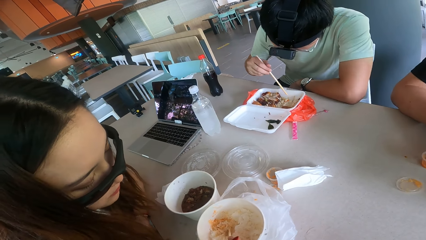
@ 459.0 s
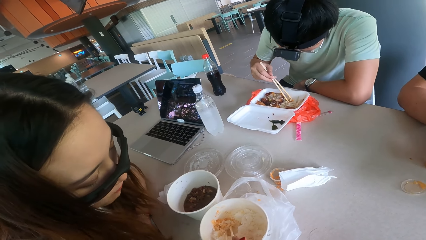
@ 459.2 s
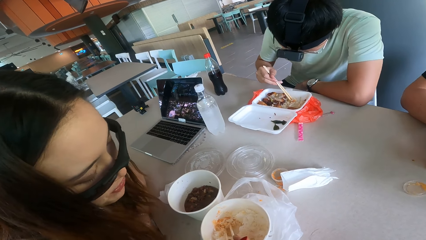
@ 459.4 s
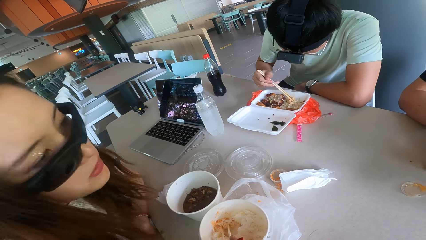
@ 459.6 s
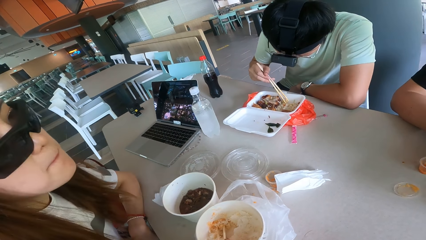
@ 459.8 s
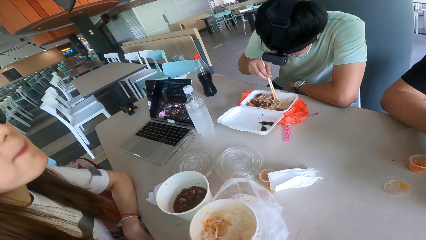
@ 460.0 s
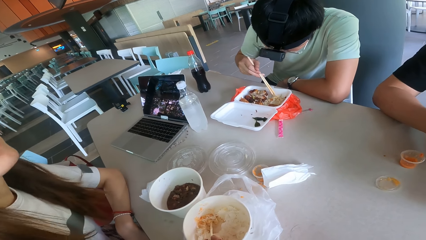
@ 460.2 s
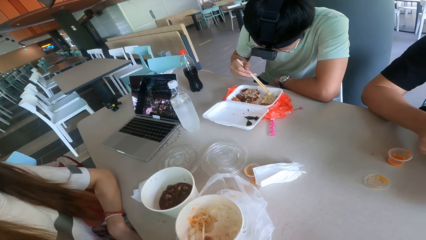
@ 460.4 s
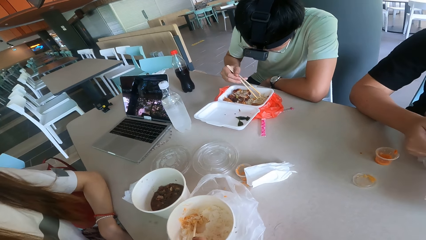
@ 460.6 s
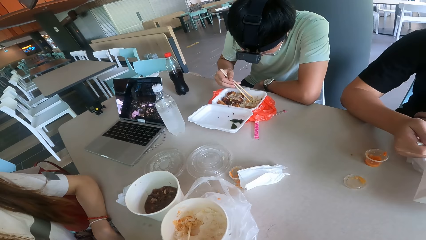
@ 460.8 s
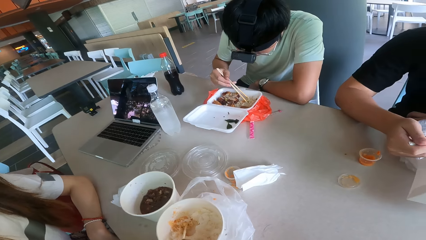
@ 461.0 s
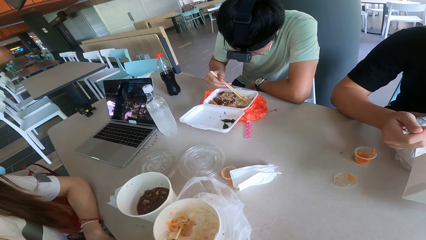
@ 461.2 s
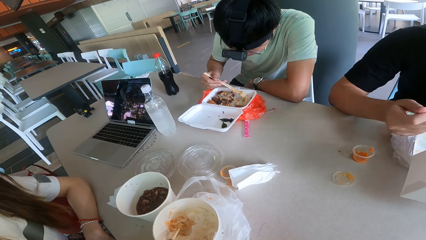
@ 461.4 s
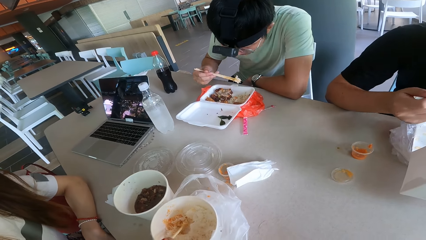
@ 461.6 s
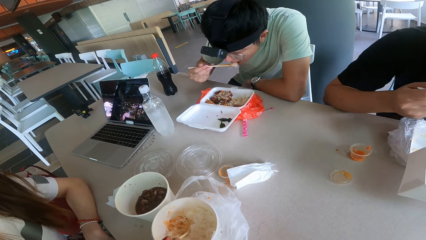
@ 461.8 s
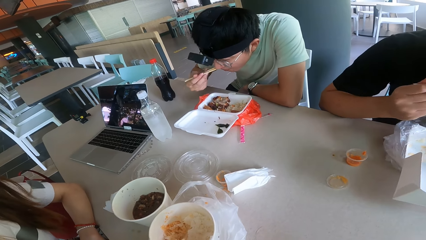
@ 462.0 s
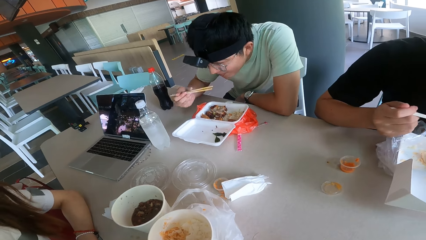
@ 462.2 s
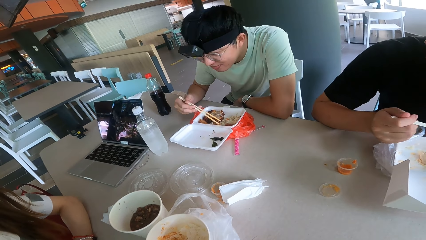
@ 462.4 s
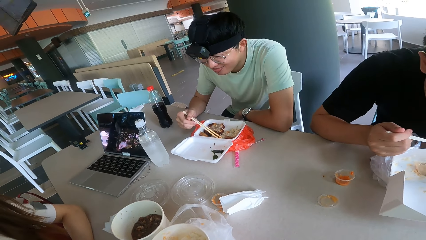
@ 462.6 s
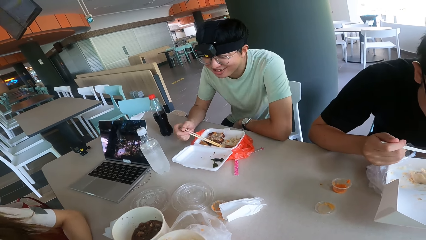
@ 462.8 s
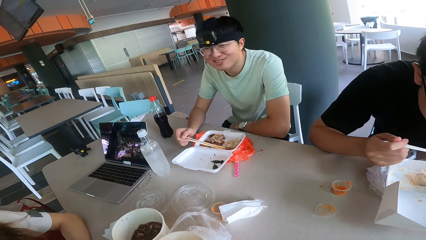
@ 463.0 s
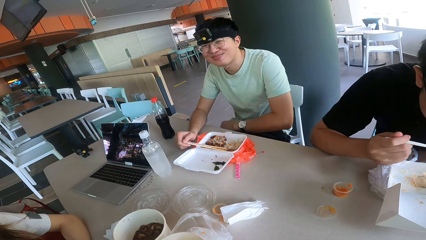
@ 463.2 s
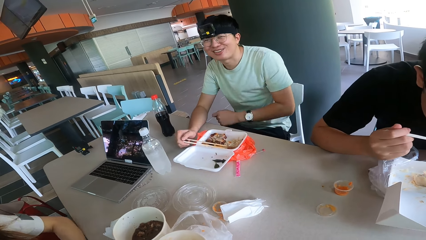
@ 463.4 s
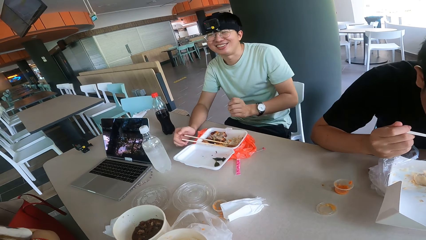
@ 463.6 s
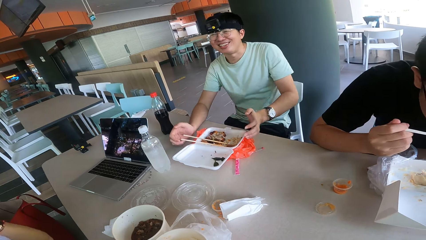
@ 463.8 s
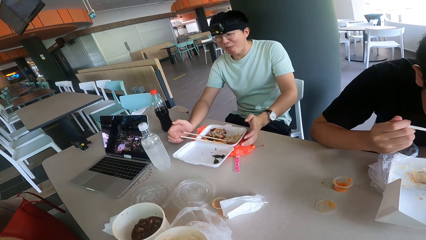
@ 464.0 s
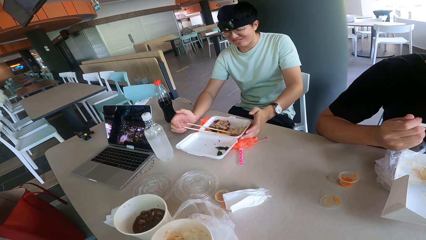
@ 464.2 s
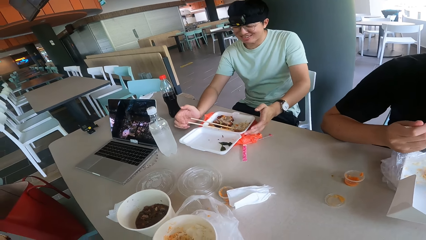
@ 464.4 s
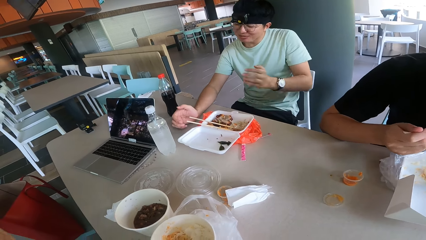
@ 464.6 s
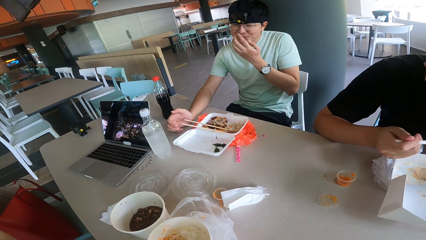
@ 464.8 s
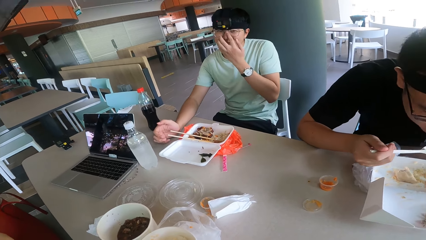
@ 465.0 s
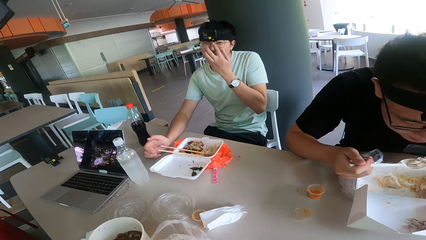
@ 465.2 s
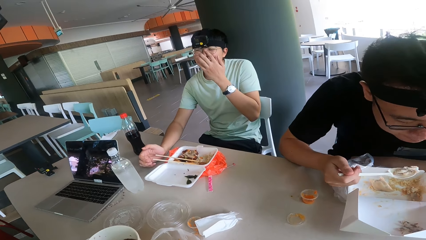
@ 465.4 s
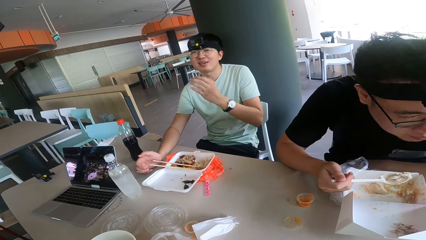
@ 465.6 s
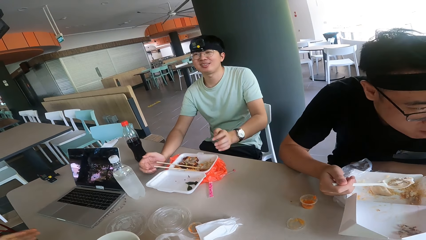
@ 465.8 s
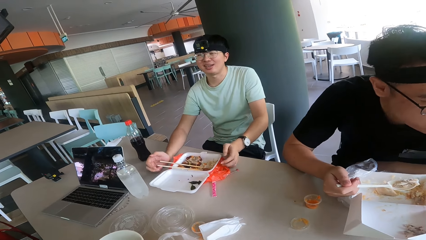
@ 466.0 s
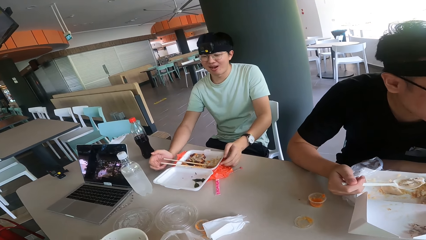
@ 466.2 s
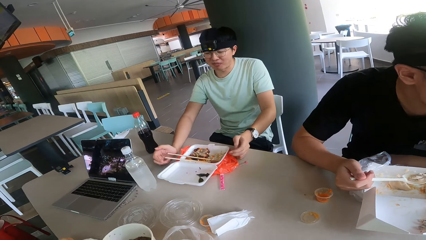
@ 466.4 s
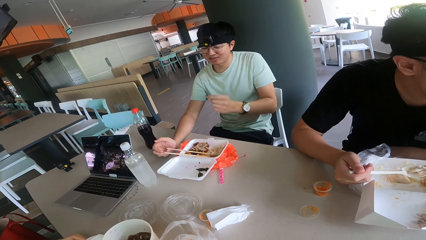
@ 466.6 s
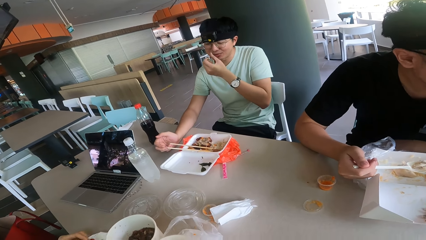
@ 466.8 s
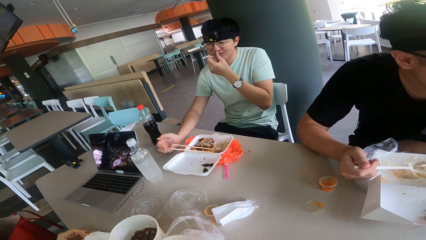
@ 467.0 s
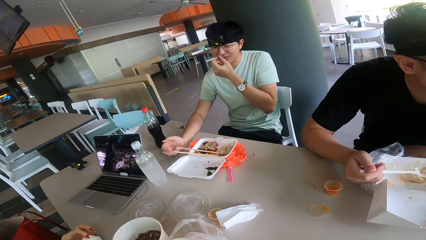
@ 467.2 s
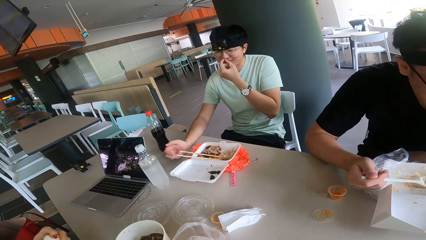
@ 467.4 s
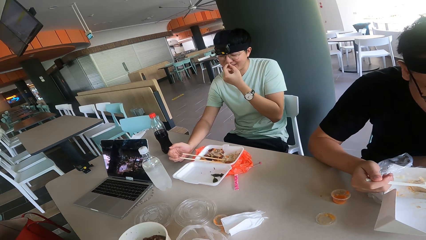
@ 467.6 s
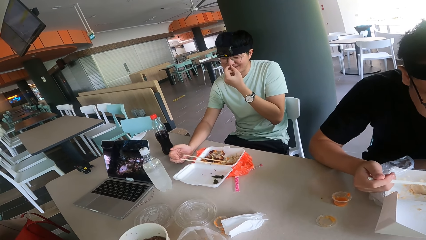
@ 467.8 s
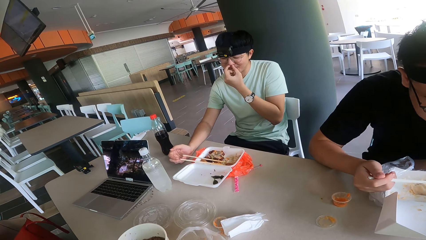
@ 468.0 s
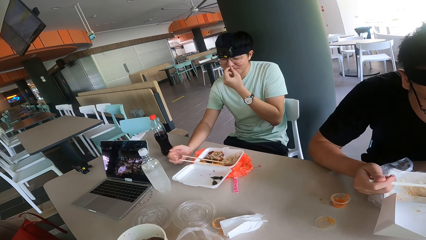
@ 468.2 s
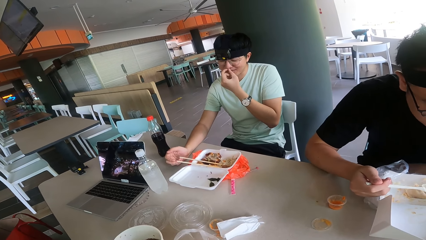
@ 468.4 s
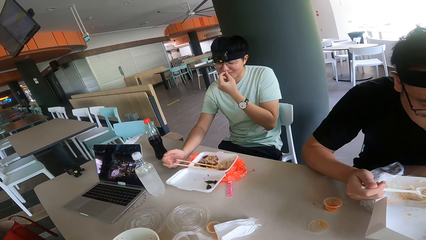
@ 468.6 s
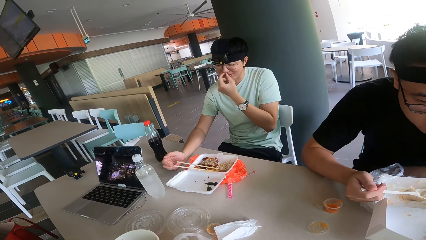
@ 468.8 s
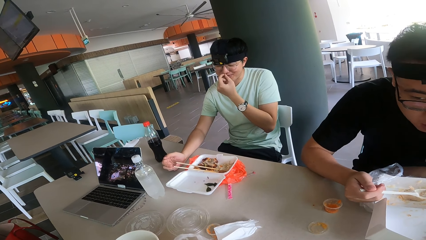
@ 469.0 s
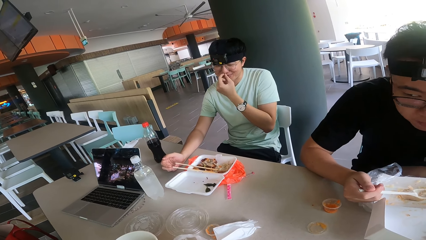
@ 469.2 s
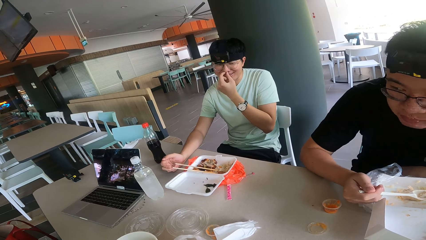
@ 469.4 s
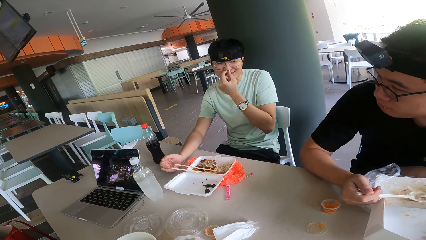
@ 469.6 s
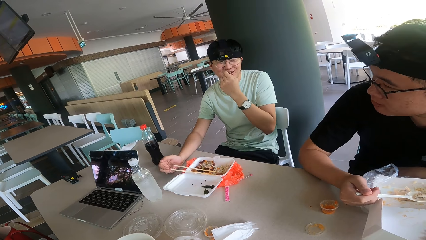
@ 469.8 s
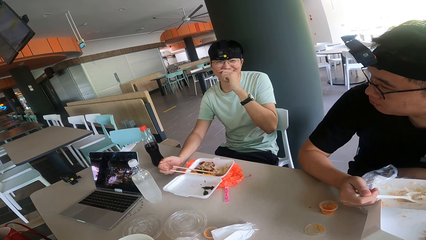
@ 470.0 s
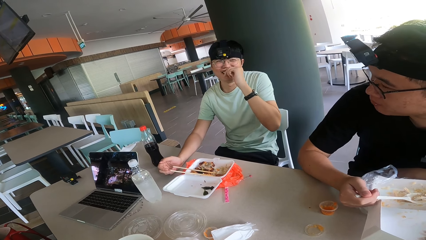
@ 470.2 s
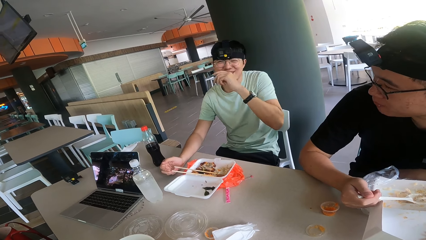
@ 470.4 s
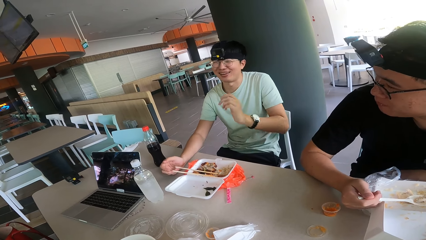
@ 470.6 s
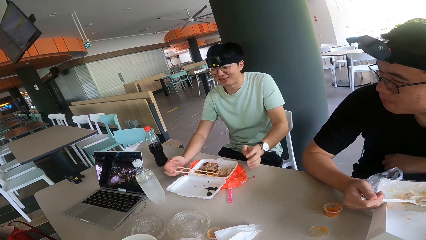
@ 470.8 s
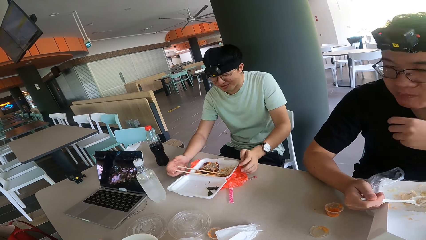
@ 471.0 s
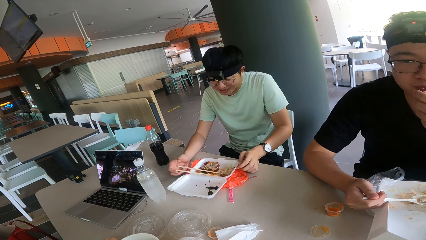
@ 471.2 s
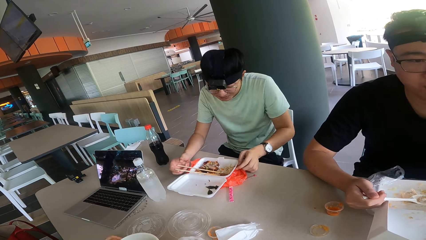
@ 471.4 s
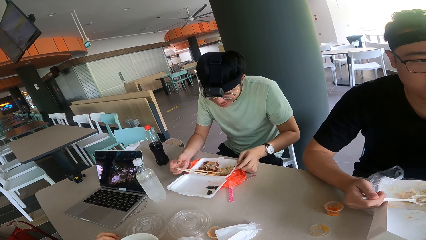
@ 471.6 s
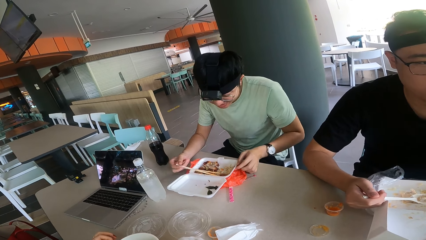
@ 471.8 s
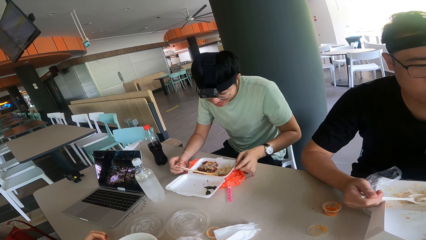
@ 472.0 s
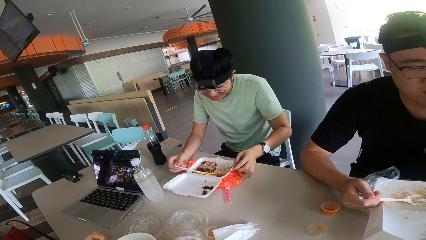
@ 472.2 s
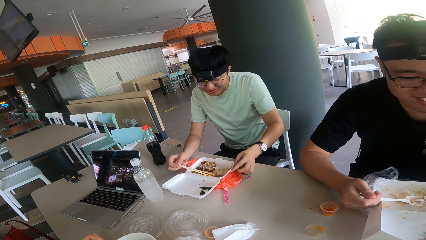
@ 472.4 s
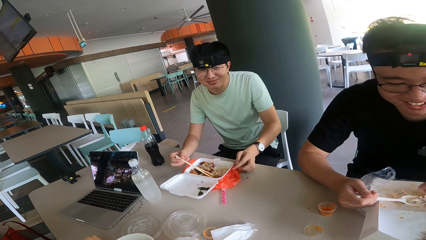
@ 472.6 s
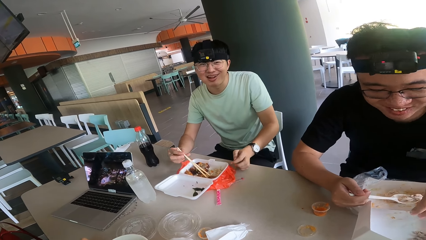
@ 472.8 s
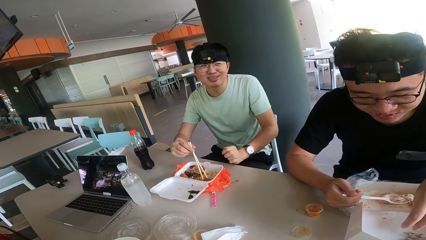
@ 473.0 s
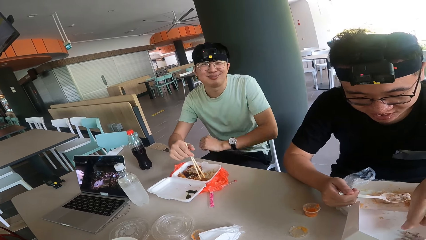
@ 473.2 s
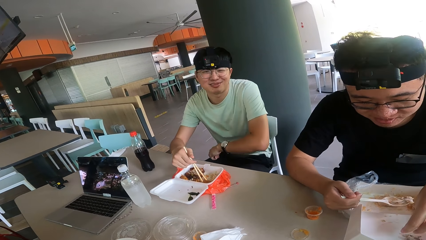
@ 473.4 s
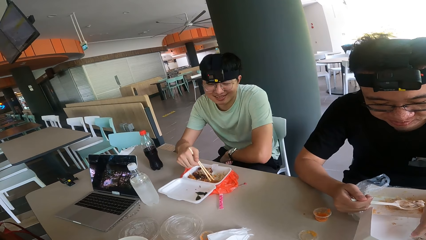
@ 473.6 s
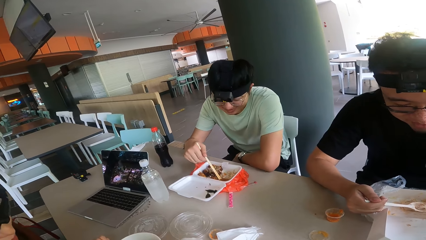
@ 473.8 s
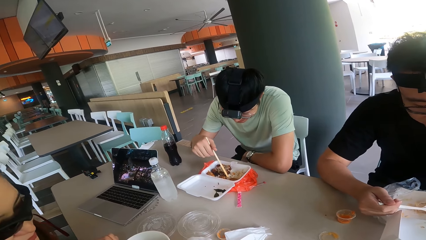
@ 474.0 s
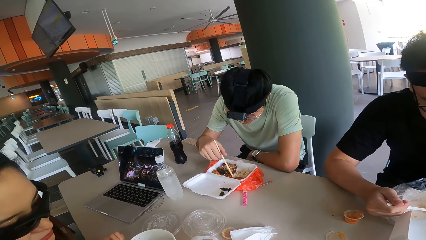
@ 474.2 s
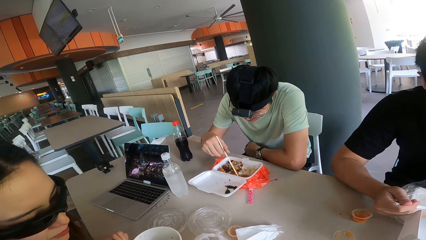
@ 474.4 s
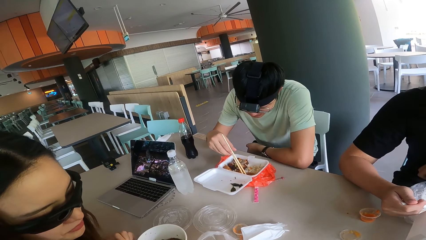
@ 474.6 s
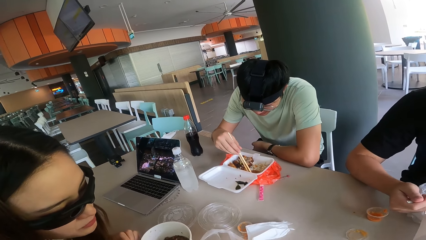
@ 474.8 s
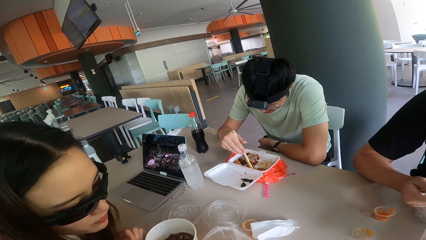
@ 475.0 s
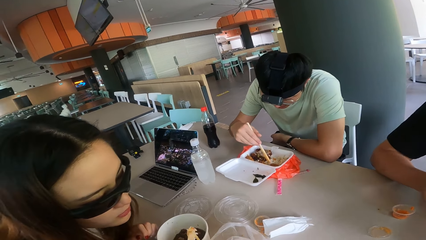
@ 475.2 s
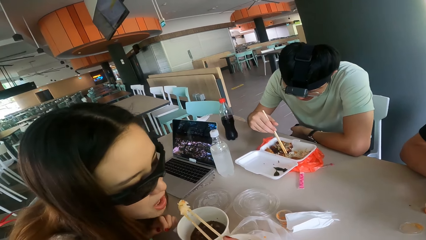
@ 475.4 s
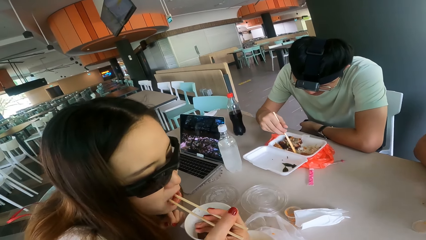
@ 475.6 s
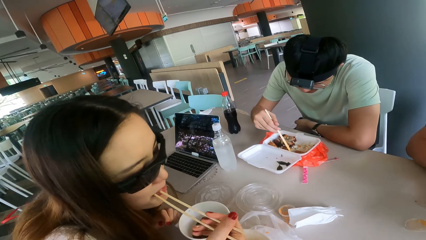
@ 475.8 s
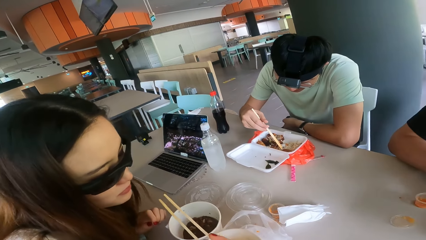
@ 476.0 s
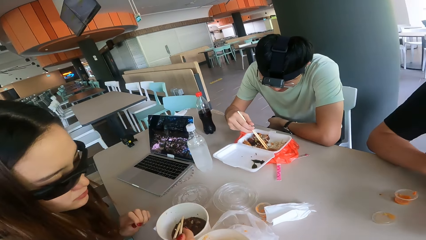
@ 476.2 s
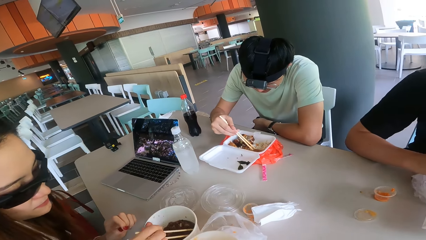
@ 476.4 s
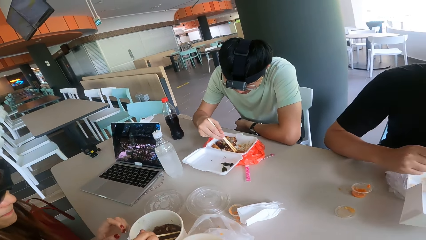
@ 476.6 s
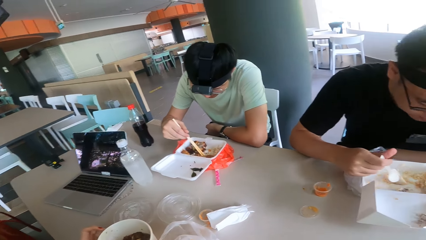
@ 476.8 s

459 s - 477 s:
The camera wearer converses with a man. Another man eats food. The first man responds to the camera wearer. A third man eats food. A woman laughs. The second man touches his face. The first man talks to the camera wearer. The third man eats food. The second man touches his face. The third man eats food. The camera wearer talks to the first man. The first man talks to the camera wearer. Another woman eats food.
